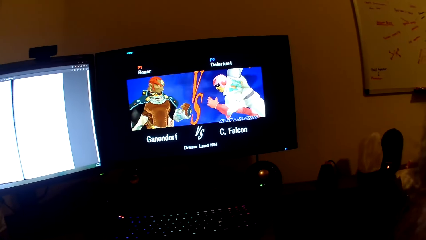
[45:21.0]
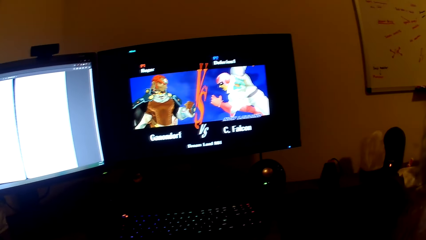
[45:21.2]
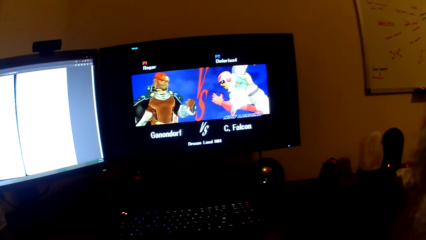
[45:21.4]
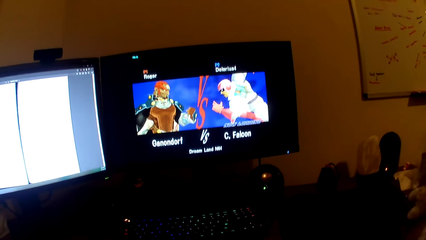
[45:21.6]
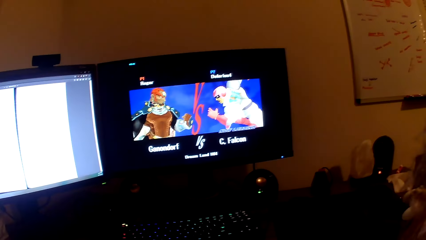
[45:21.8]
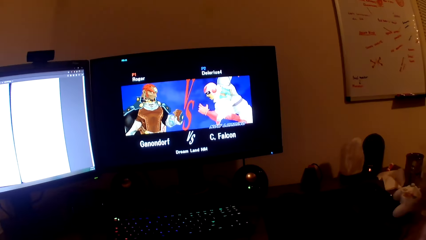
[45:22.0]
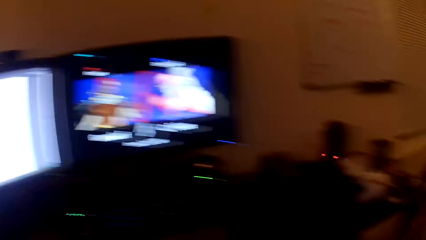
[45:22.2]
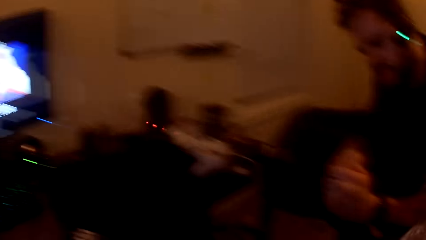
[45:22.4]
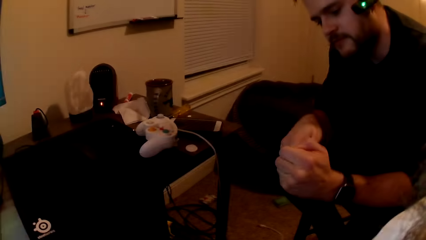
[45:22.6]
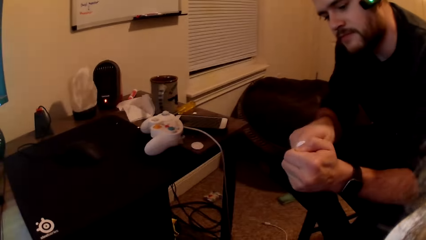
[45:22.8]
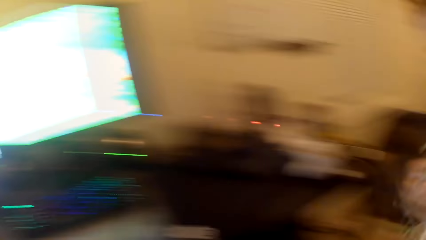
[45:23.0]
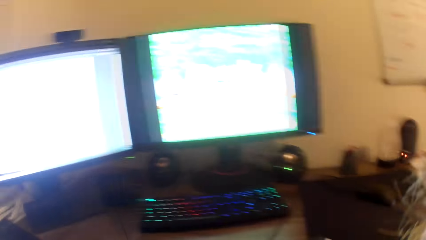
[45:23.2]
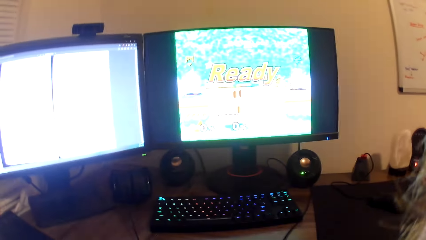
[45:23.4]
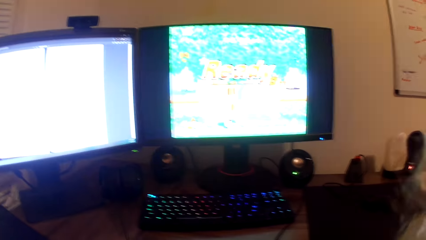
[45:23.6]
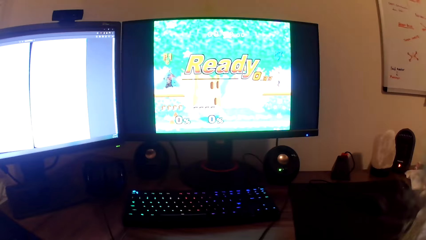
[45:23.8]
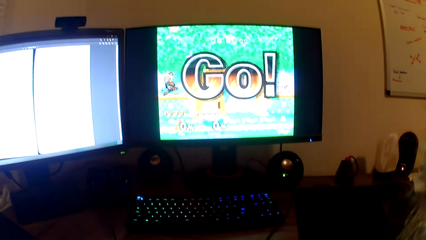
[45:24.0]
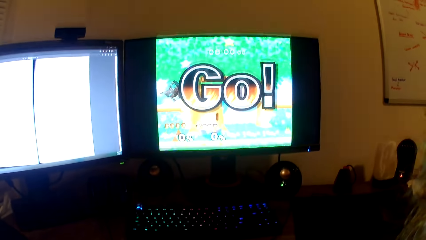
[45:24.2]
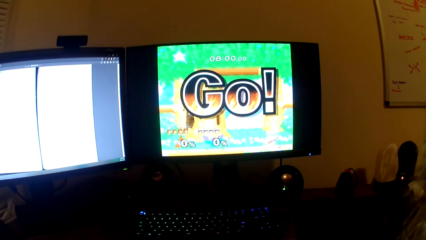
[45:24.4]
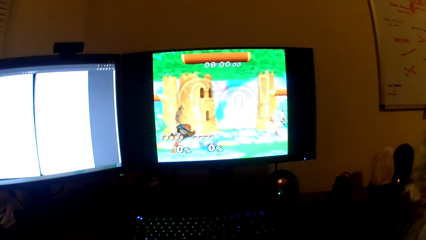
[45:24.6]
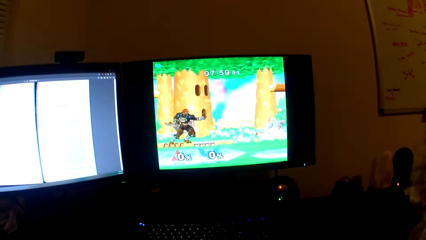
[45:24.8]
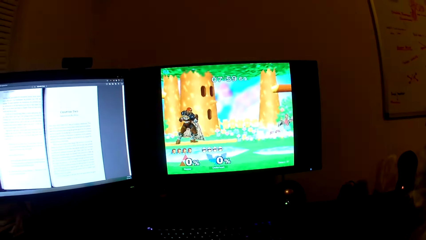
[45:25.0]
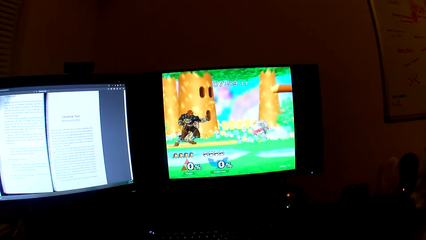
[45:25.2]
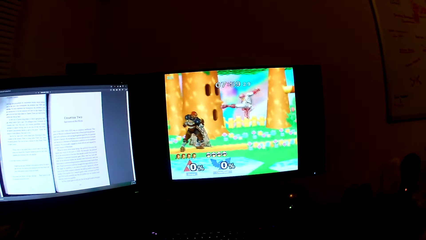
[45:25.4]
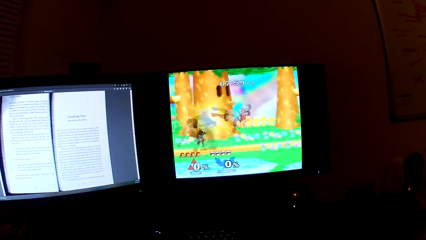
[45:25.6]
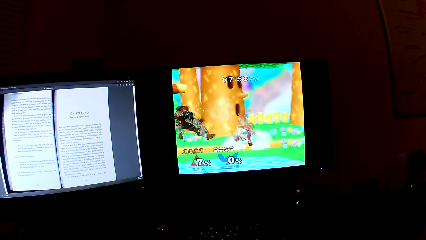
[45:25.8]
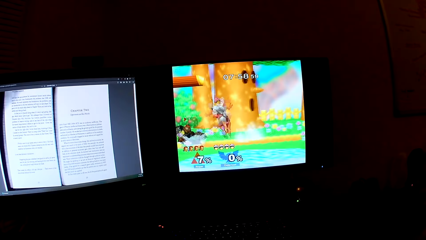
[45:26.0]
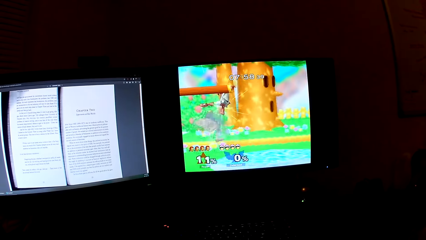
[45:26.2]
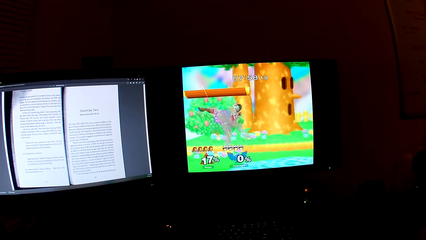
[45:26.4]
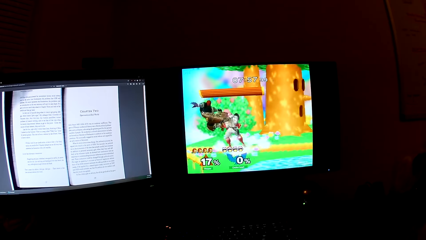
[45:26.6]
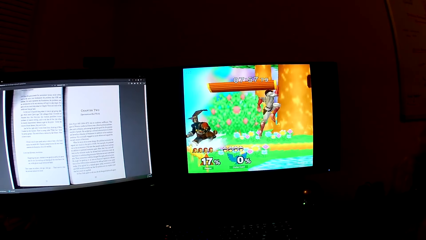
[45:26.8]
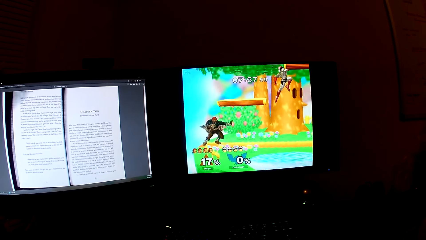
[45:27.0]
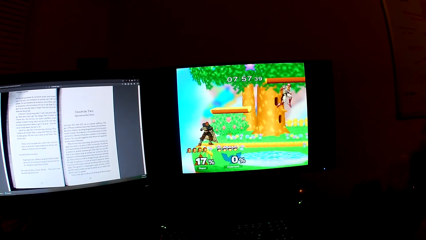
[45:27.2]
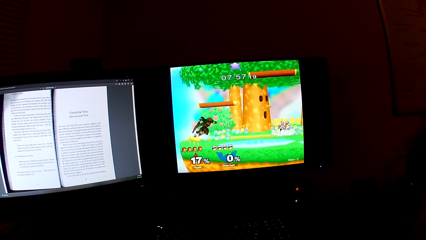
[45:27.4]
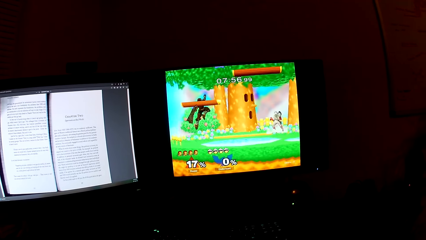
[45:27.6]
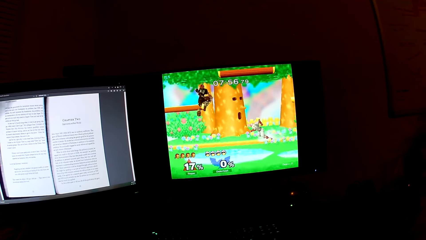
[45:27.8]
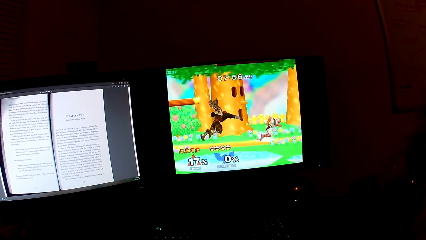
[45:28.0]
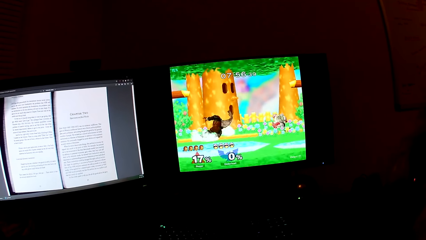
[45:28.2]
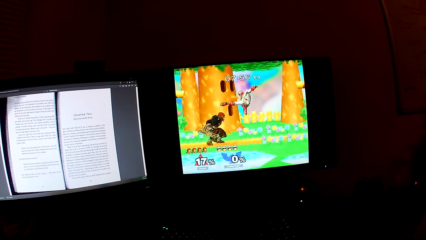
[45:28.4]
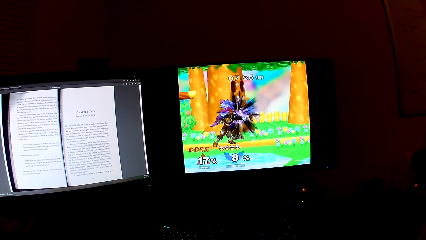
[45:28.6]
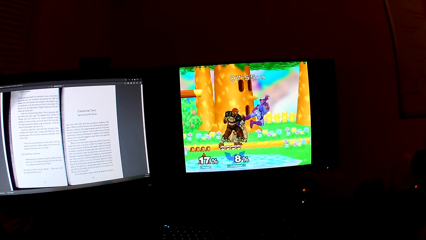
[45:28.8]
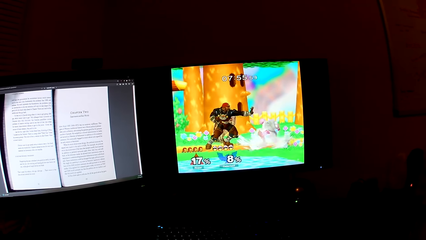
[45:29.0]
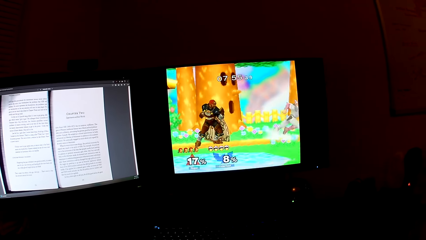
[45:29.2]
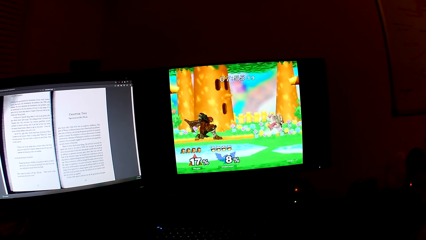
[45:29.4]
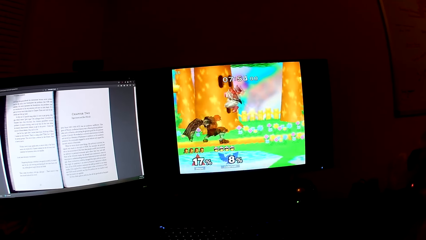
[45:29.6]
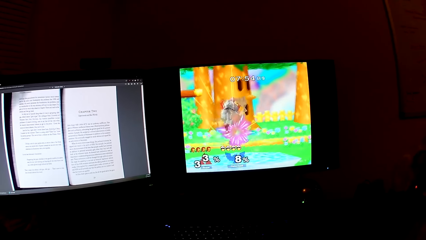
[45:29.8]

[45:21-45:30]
A man works on a white toy. The camera wearer looks at the man. The man sits next to the camera wearer and touches something. The camera wearer looks at the computer. They play the video.

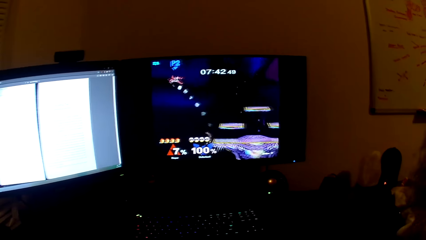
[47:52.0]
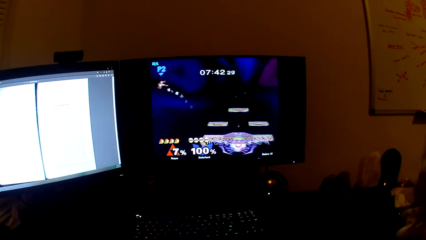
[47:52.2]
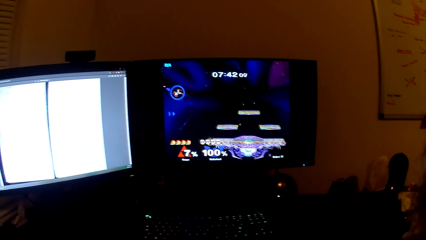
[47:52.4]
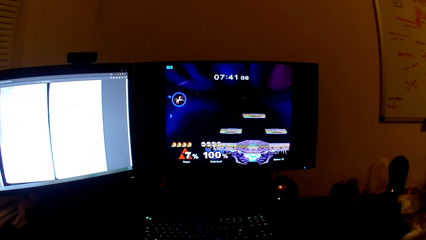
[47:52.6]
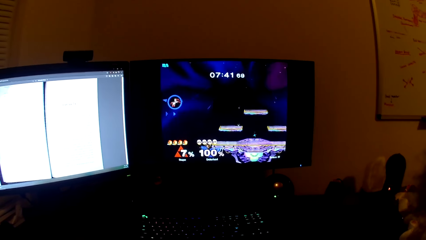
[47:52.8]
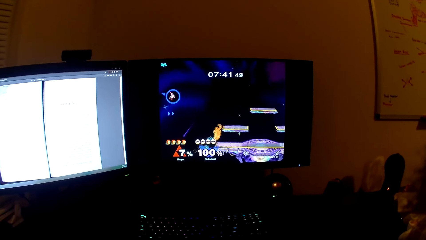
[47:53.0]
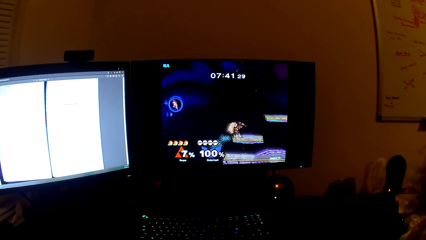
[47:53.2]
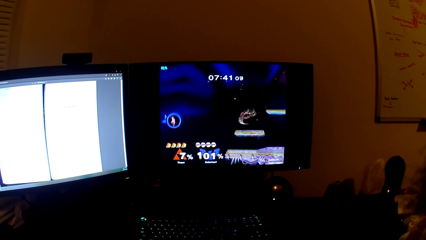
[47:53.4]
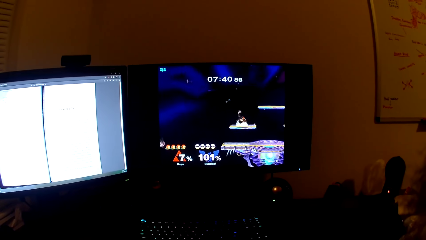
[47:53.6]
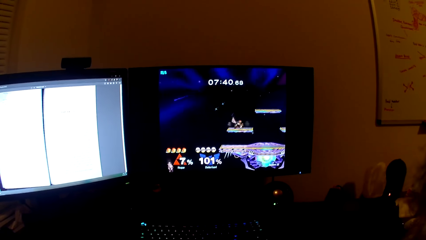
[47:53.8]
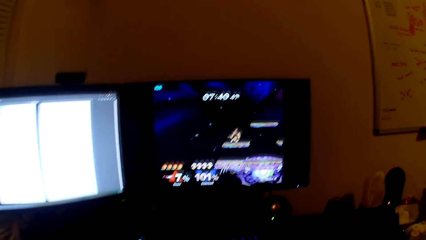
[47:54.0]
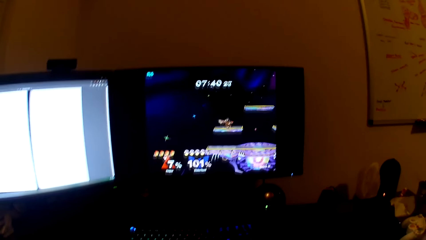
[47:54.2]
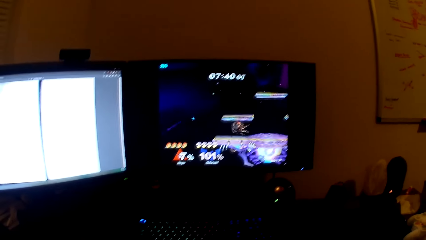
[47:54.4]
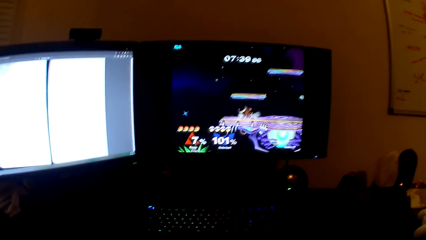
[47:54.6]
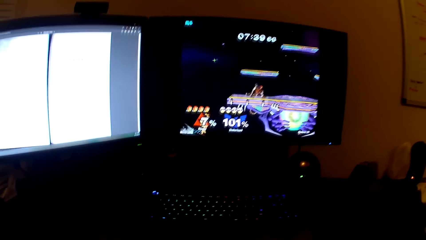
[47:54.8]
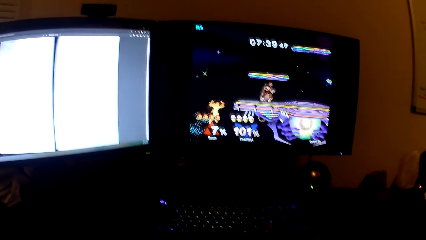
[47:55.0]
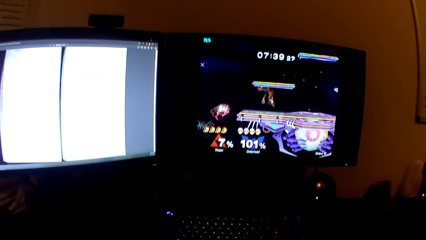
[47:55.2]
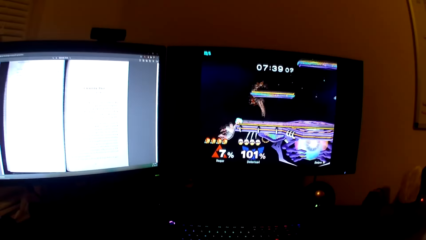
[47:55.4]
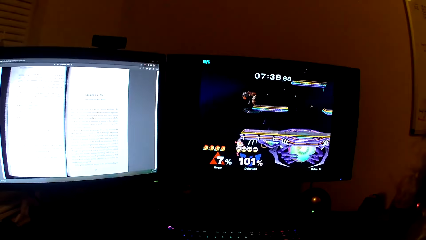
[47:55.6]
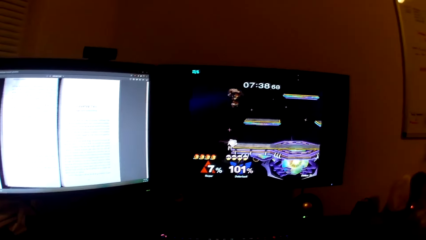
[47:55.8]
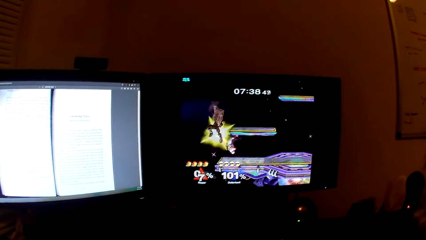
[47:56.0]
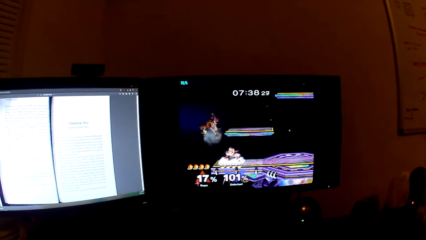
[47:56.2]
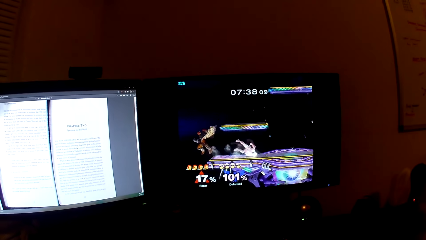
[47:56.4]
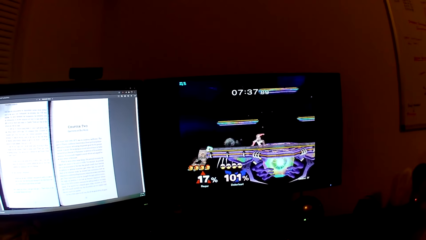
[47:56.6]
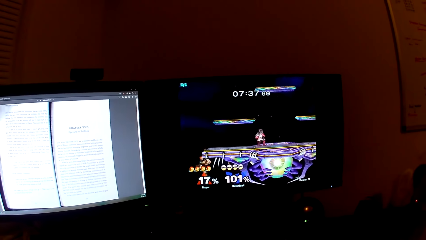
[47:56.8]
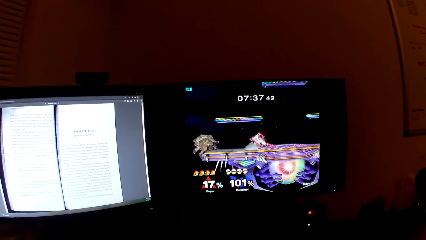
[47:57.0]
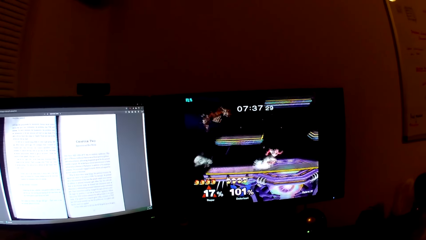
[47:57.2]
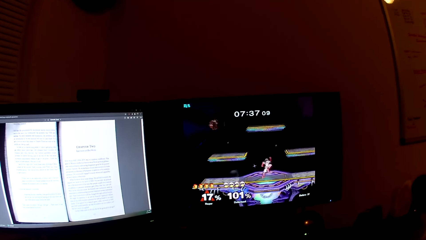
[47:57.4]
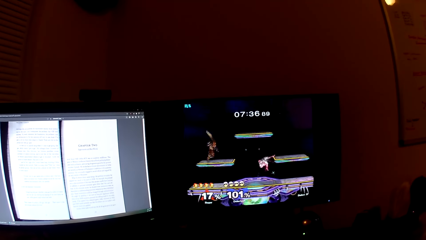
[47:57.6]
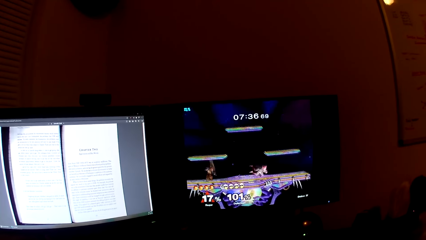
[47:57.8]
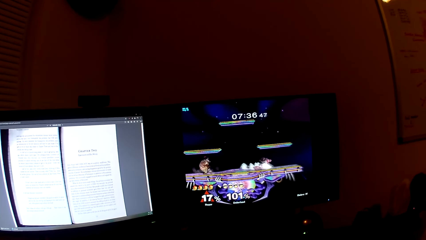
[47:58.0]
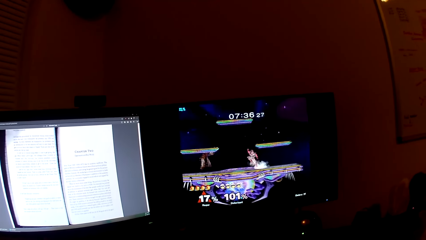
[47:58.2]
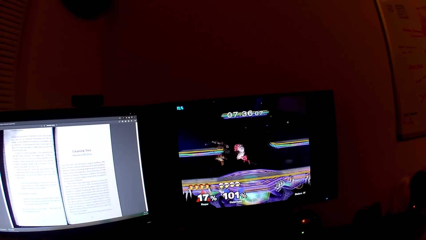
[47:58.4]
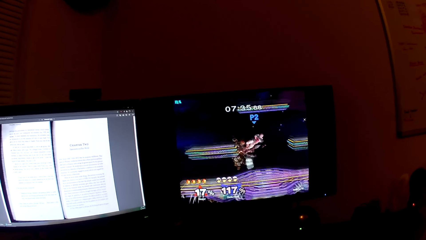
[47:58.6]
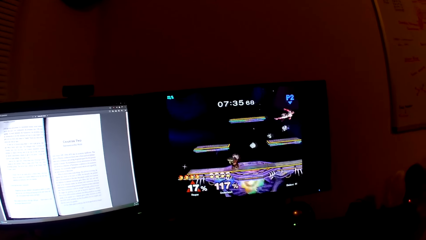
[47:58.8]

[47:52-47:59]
The camera wearer looks at the computer.
